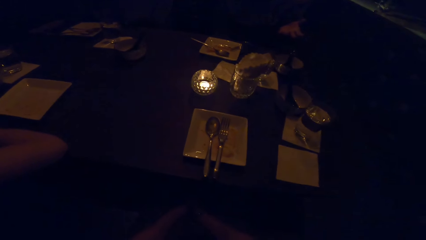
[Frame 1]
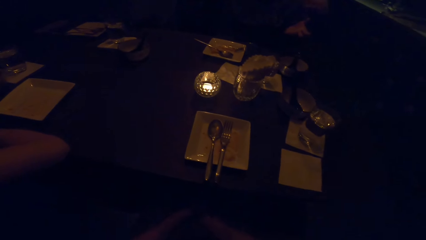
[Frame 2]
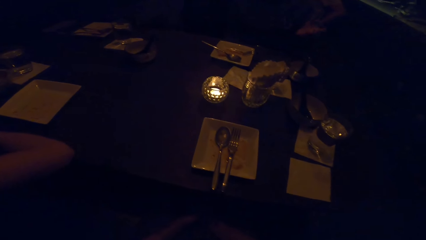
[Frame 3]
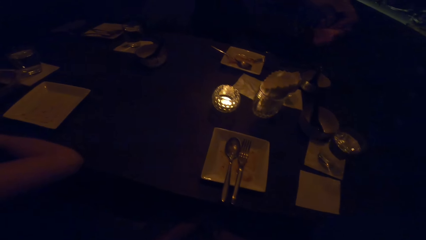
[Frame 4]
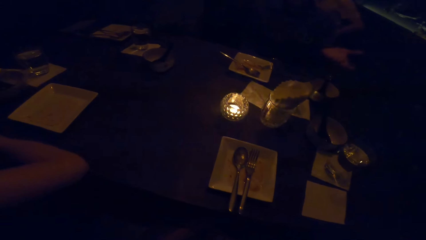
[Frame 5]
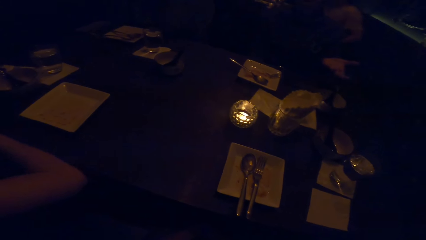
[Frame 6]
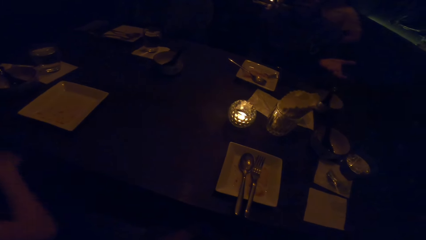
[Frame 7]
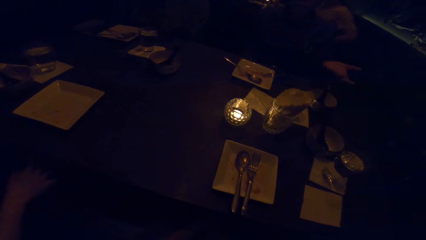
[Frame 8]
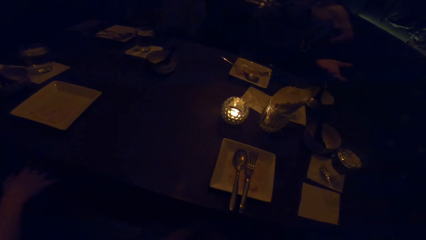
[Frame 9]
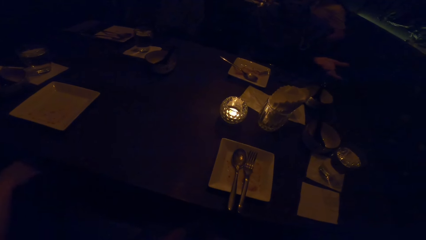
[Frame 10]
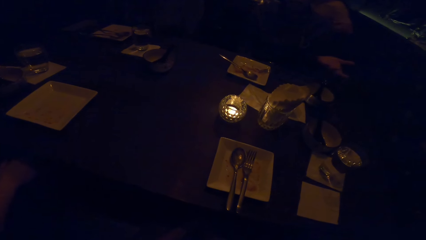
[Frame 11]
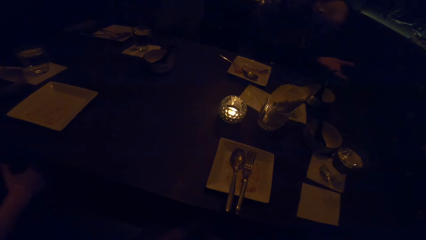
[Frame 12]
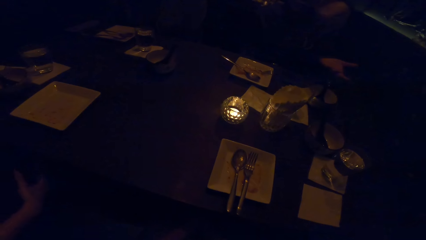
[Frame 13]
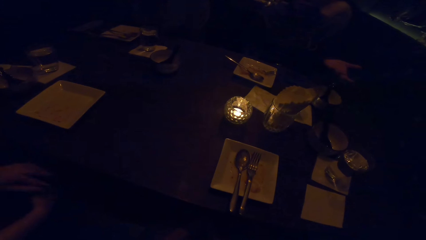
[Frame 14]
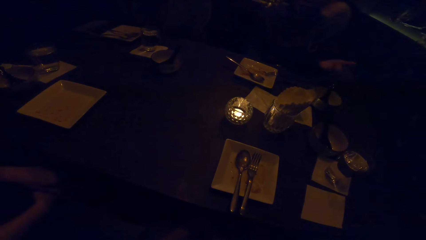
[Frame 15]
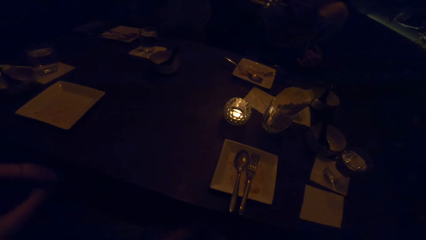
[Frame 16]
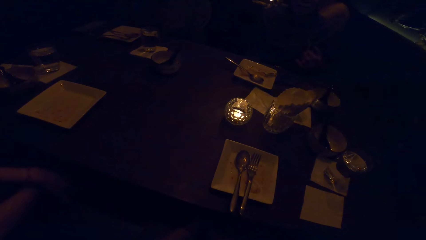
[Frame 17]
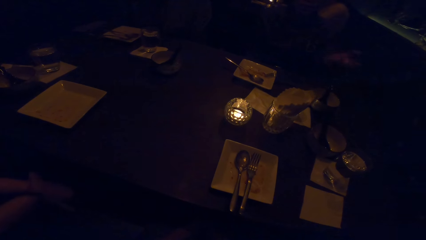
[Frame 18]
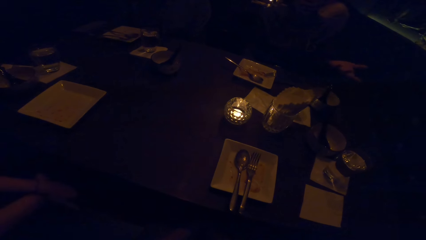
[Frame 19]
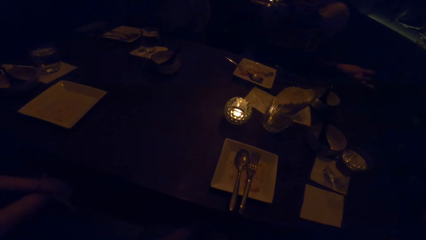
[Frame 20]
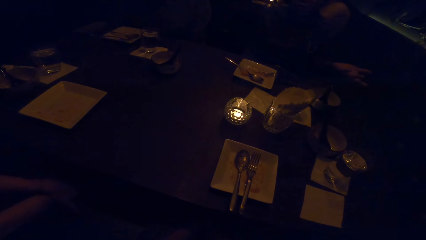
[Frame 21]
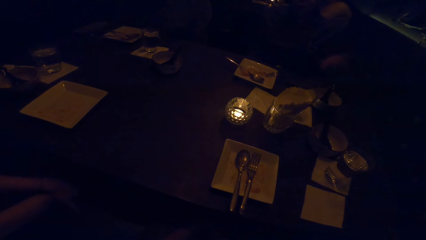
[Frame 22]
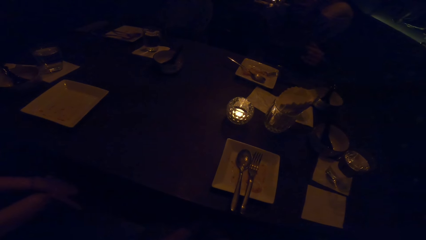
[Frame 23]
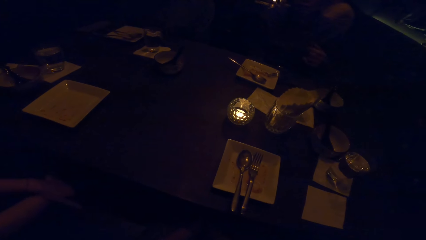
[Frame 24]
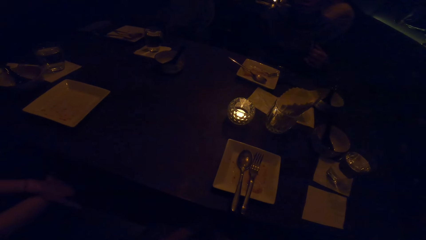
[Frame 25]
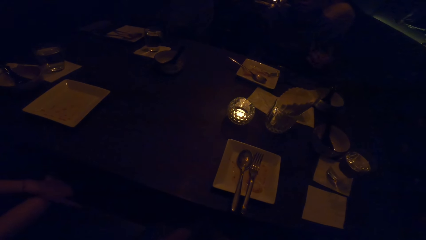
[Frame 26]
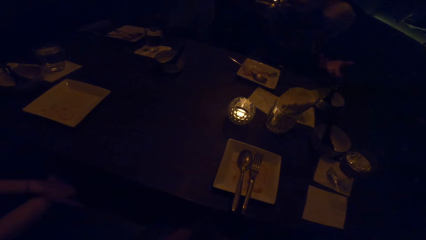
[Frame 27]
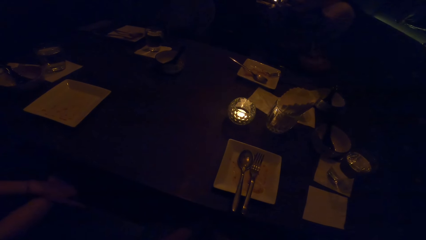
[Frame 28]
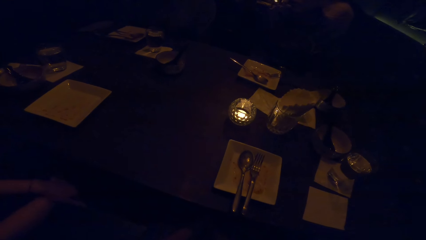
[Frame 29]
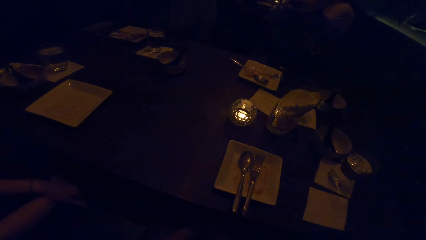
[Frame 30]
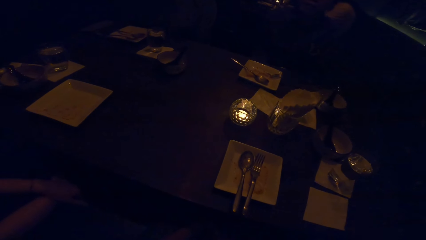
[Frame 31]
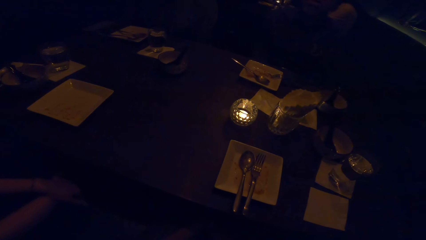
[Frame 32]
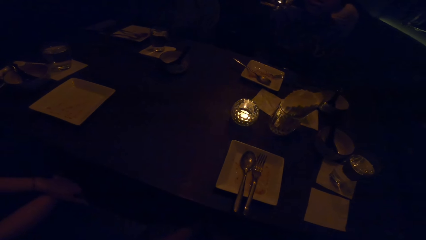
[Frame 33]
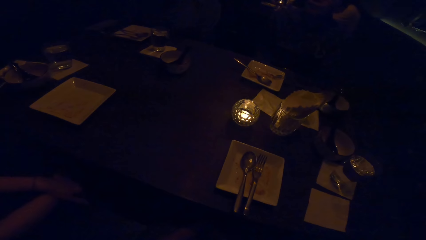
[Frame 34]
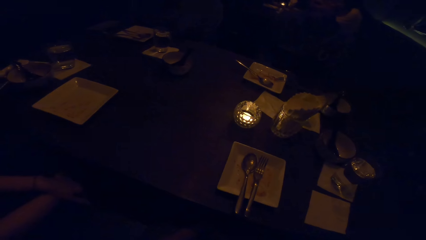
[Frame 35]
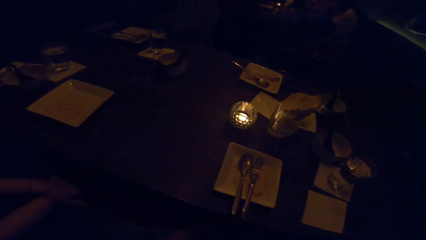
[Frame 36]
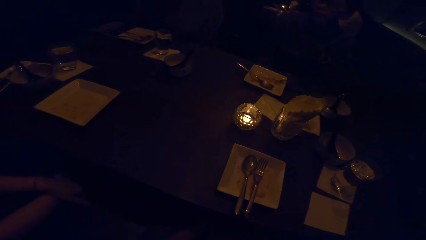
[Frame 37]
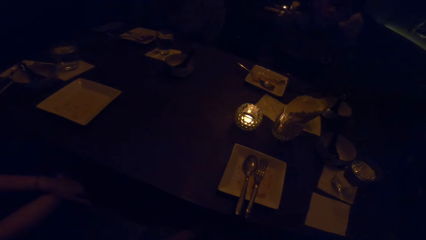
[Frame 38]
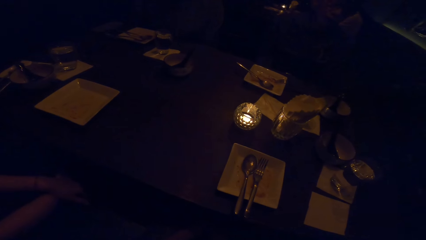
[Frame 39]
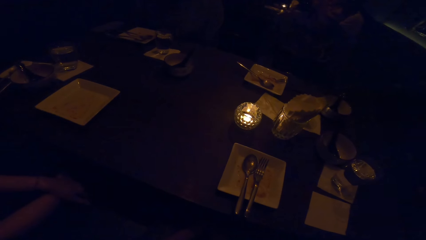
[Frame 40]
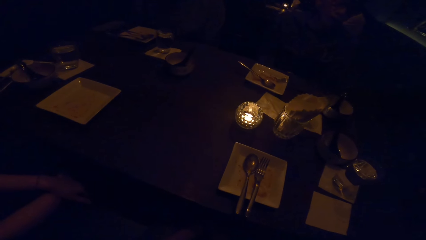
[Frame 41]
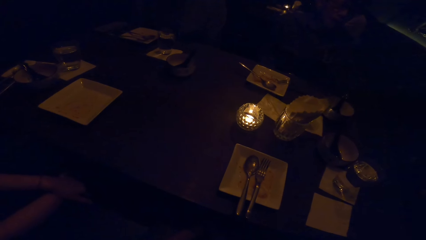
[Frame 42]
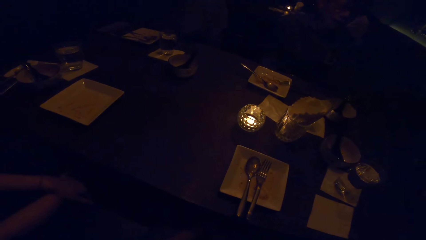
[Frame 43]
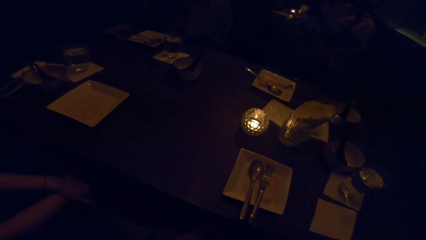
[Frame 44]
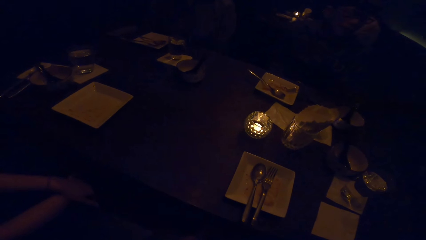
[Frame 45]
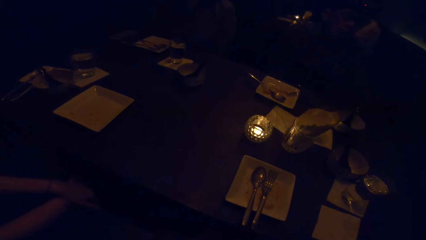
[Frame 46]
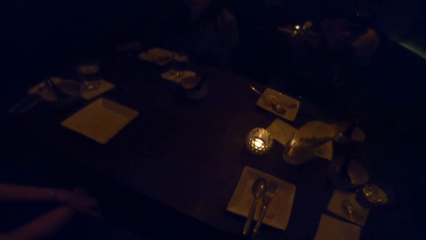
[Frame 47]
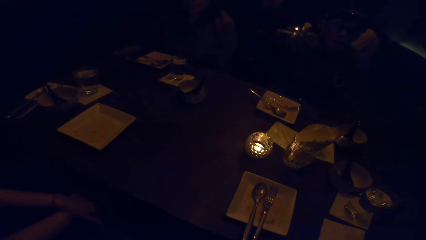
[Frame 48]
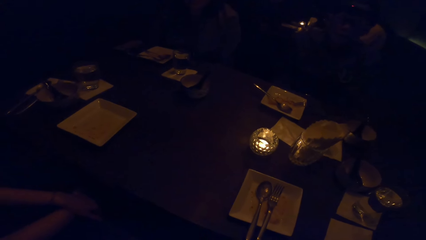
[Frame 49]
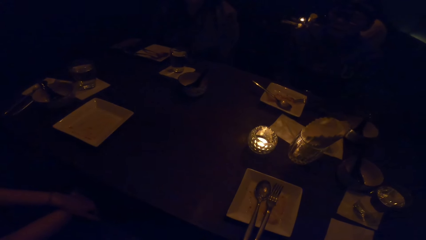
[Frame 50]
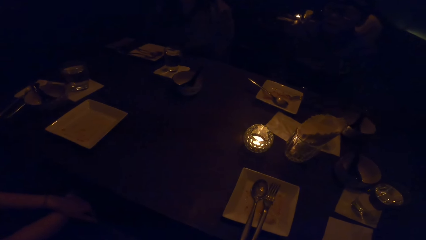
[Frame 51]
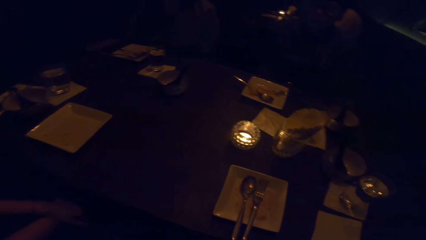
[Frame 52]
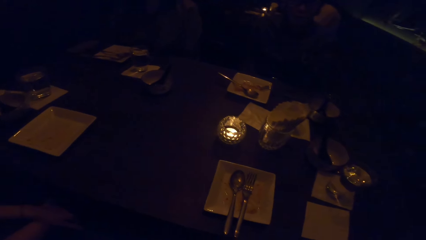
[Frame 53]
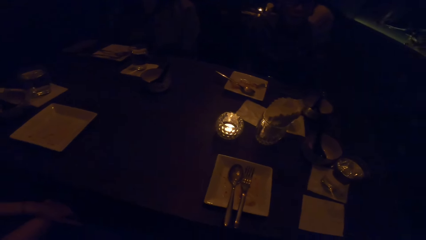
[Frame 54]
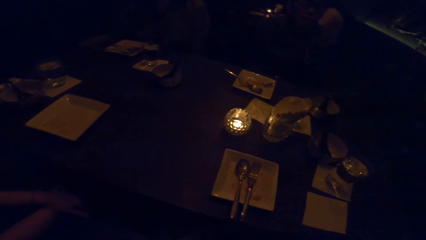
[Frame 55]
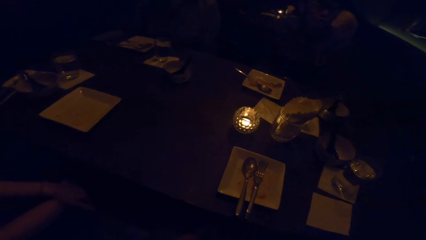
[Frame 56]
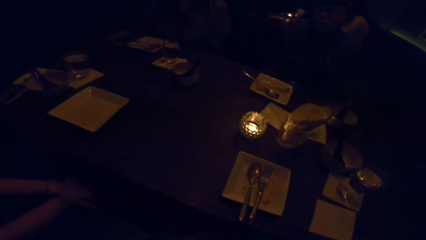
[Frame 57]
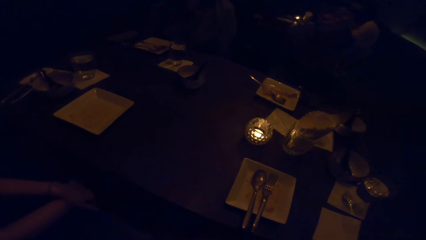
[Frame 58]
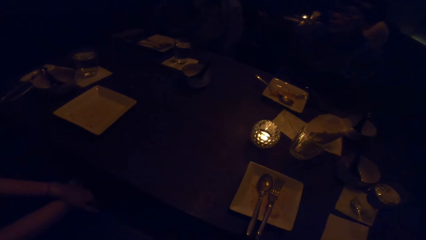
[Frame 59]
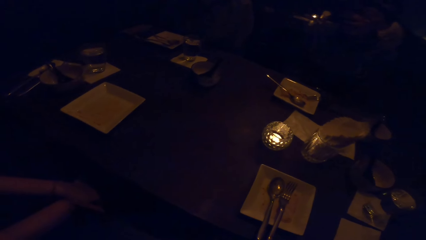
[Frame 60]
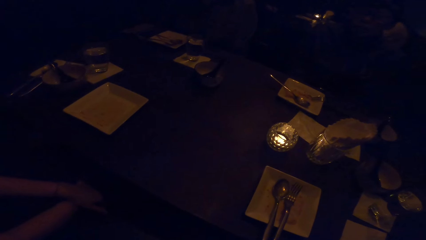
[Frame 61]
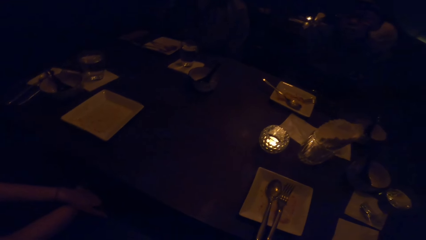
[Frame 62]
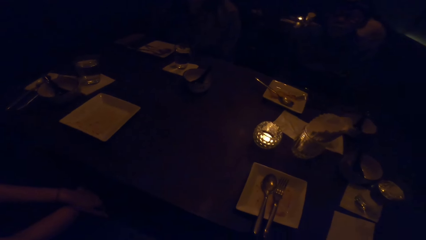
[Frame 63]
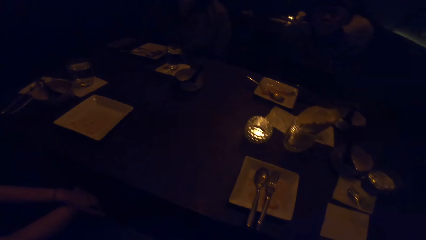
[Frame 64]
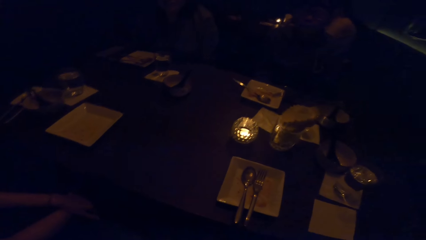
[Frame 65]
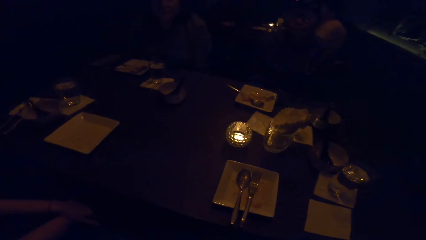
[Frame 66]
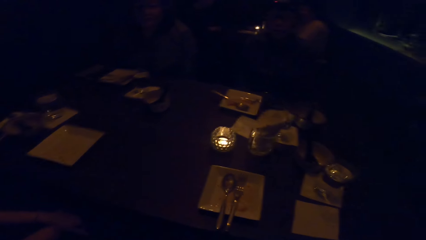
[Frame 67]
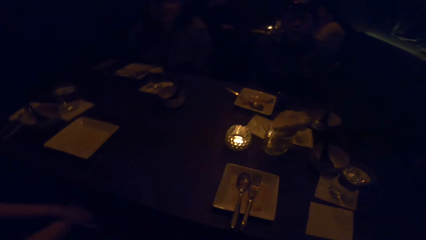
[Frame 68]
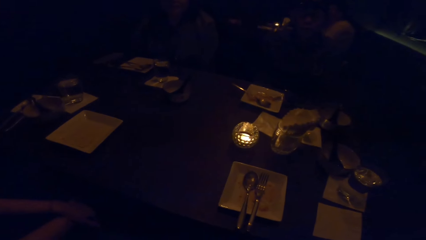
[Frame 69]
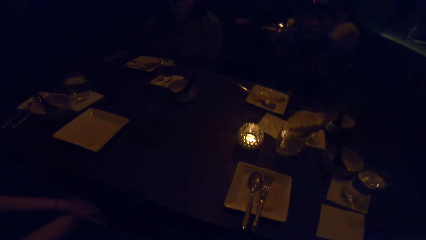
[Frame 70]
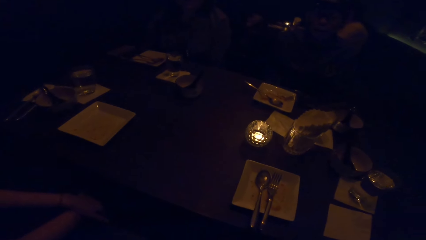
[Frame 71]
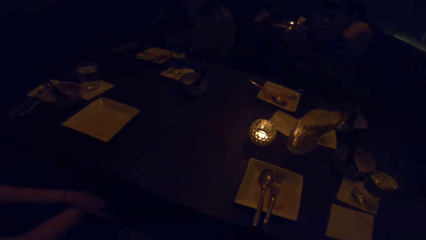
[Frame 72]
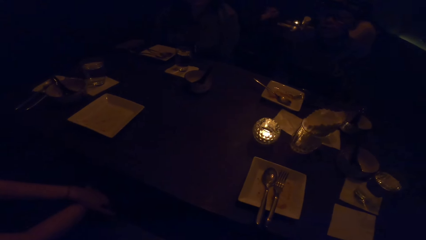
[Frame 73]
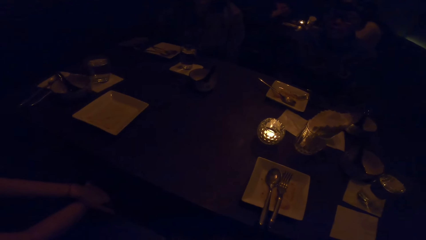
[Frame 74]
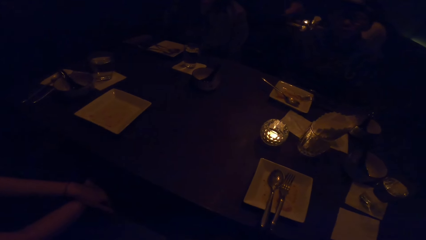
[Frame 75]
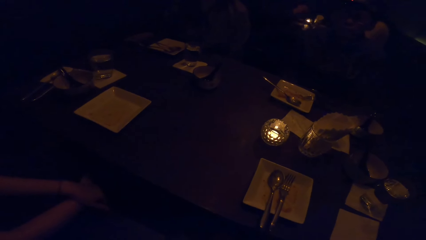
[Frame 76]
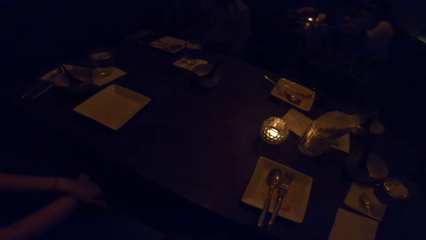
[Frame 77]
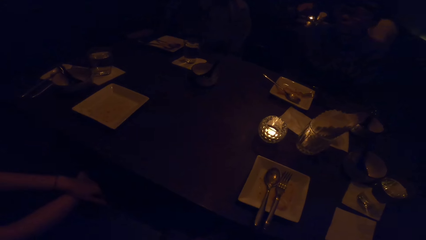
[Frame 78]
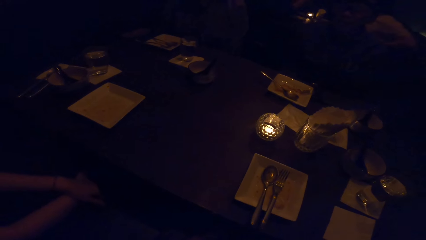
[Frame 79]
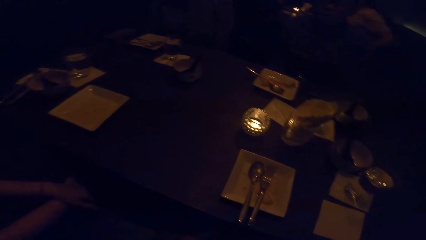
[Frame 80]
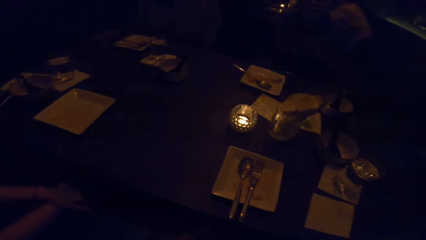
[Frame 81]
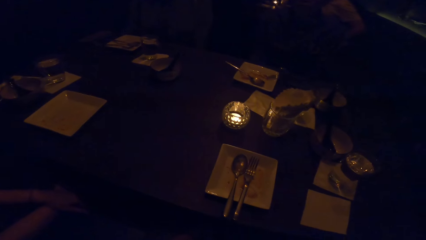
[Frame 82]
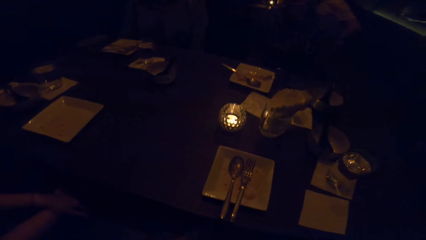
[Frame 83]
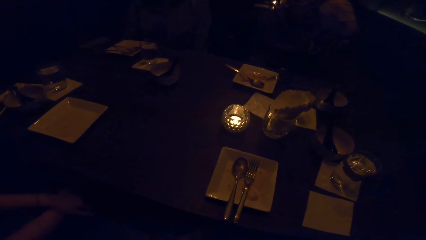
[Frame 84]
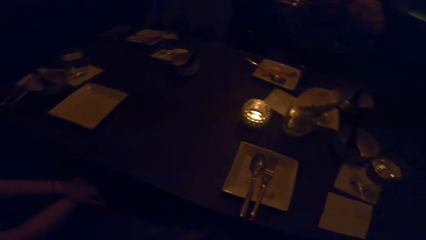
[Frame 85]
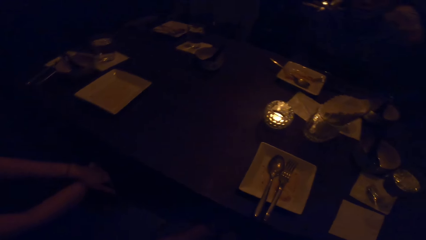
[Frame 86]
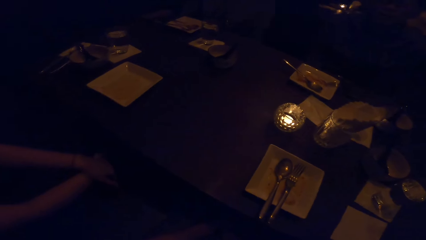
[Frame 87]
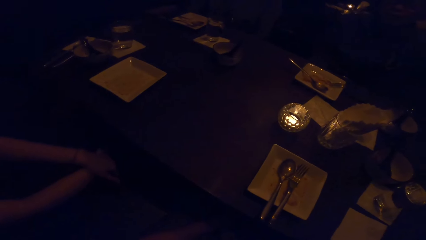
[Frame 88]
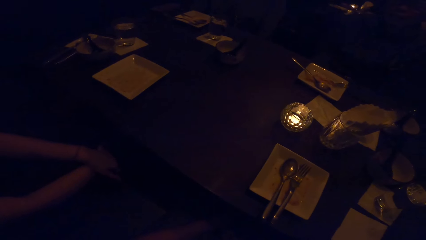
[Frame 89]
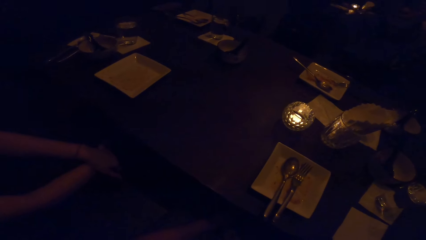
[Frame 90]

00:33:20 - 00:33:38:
The man swings the hand. The woman stretches the hands. The camera wearer looks around.
